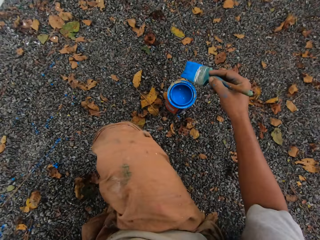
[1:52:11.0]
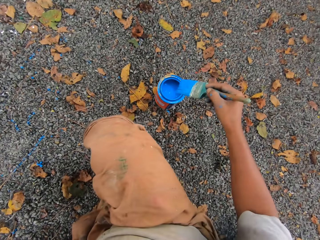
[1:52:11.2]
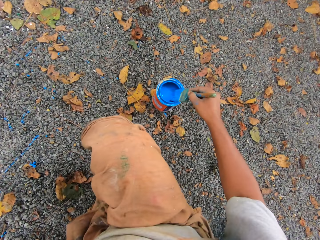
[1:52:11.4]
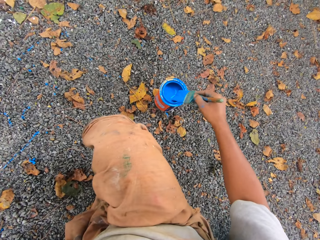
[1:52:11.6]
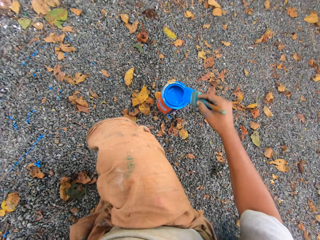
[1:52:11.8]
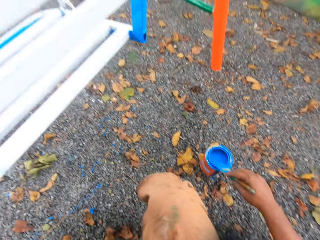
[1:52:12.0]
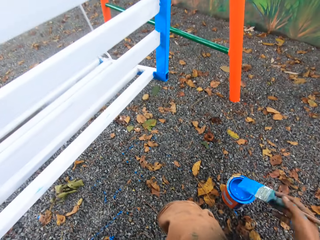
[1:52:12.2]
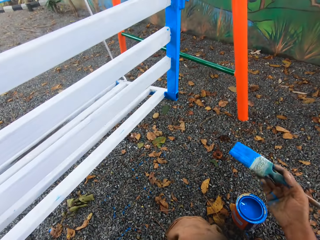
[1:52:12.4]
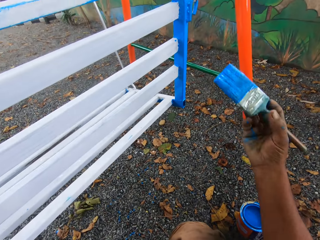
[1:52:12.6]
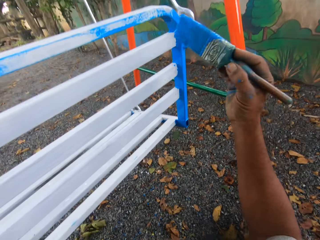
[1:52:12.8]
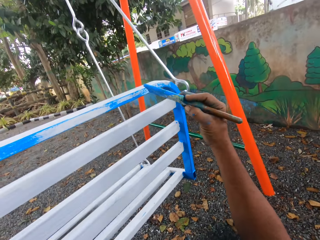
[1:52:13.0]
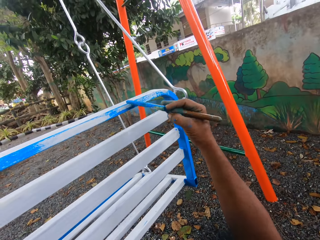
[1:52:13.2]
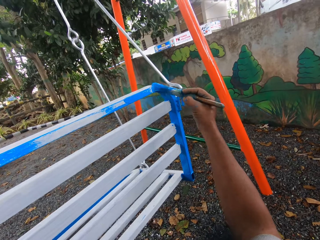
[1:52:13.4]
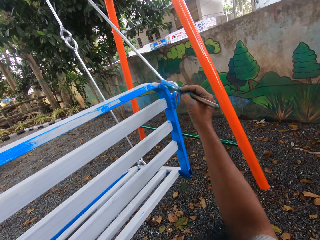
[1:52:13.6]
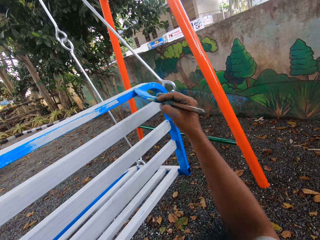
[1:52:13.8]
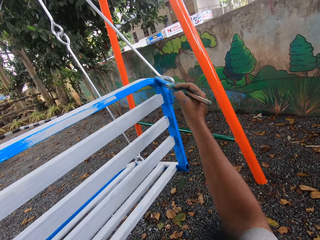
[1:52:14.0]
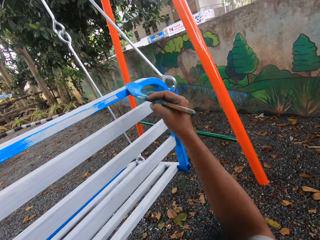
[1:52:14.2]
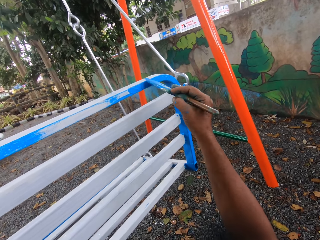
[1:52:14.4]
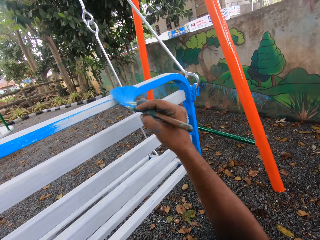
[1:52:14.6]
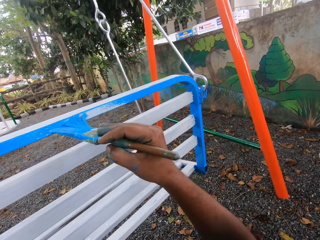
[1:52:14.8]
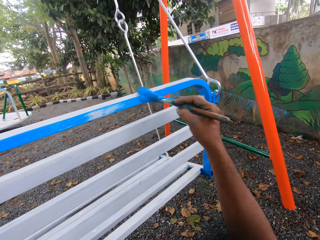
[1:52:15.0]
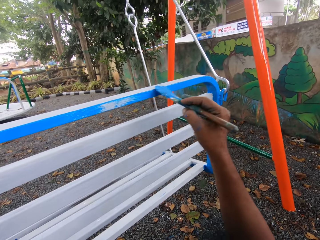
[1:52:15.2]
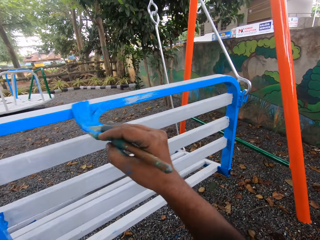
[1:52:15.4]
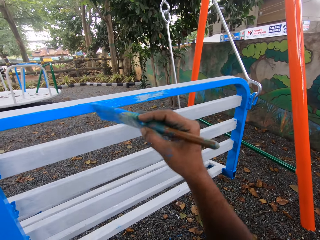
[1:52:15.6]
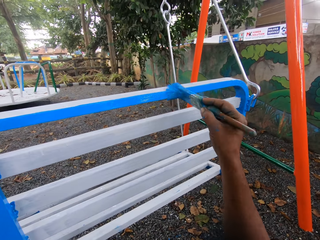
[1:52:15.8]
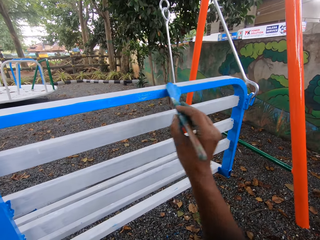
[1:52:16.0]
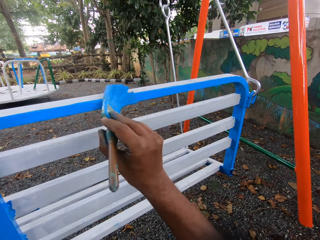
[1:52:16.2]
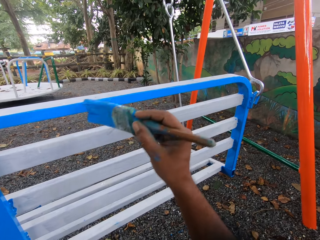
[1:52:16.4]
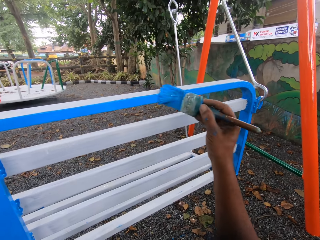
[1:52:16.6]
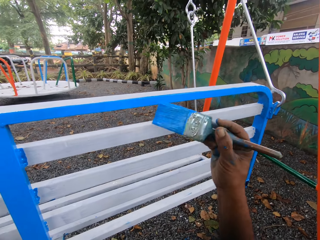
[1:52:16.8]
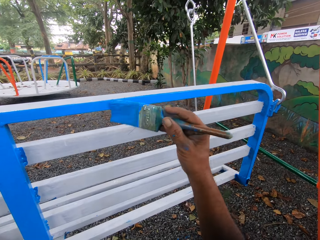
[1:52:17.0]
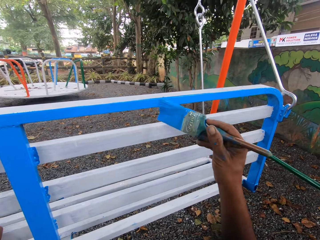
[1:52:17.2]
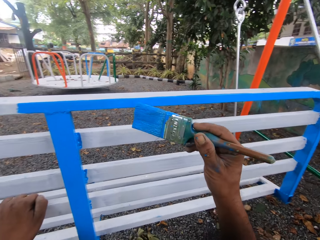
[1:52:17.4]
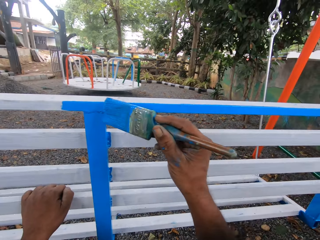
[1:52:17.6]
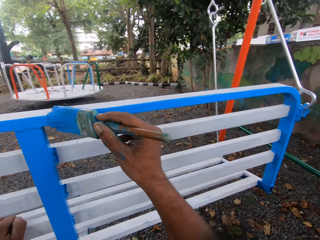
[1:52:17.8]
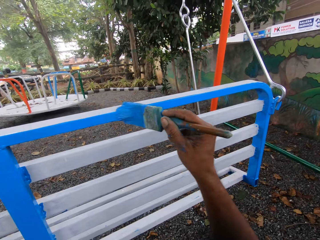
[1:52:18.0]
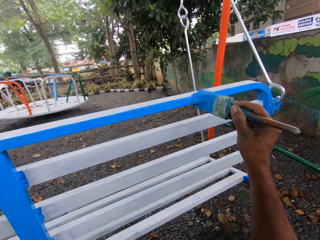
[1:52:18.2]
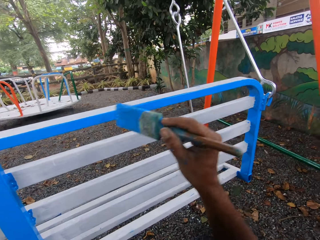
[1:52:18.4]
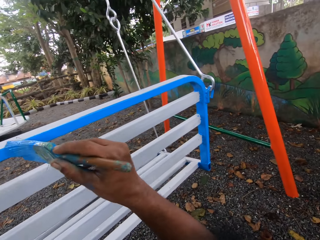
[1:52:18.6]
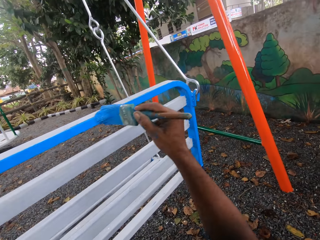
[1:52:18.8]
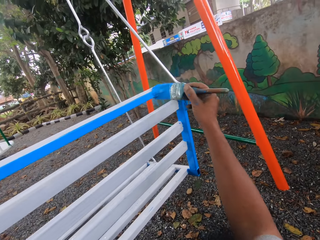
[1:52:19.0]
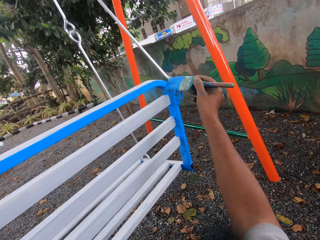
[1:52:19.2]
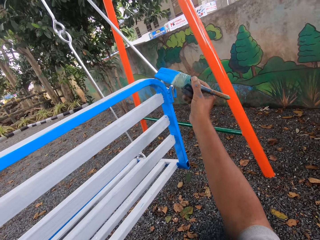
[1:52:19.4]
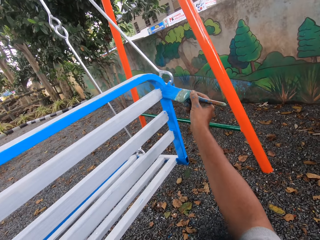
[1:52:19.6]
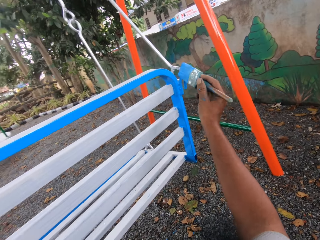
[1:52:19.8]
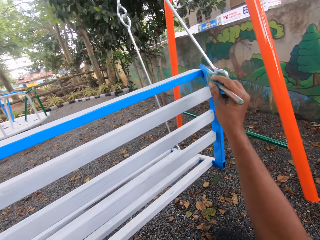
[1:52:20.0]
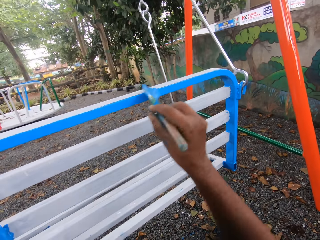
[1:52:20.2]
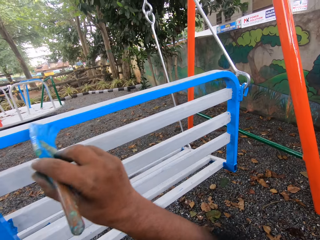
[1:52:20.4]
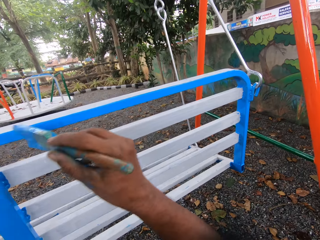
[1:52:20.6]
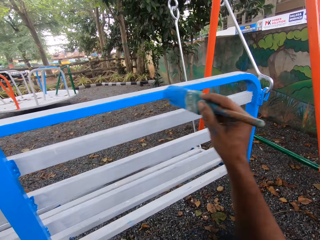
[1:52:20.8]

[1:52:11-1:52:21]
The camera wearer dips the paint brush into the paint tin. They paint the seat with the paint brush.

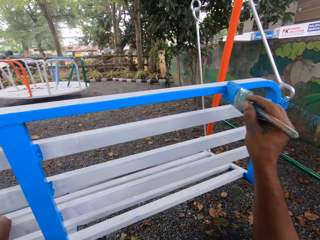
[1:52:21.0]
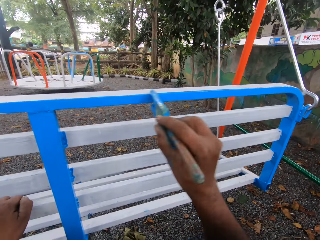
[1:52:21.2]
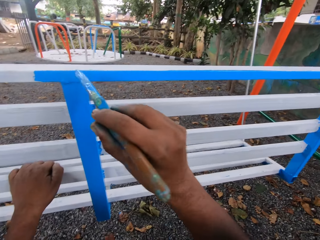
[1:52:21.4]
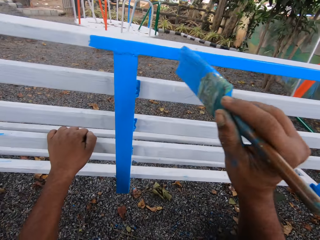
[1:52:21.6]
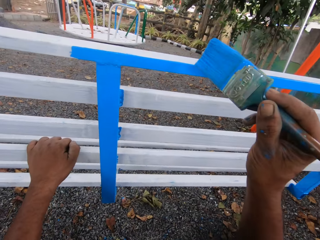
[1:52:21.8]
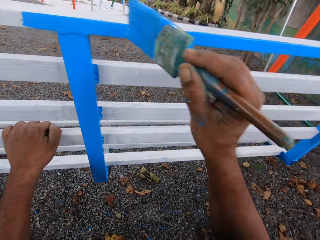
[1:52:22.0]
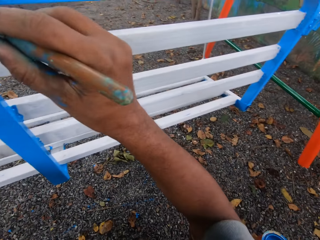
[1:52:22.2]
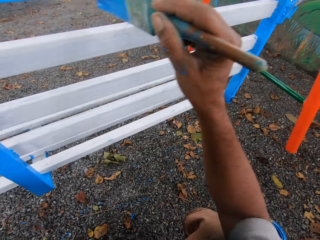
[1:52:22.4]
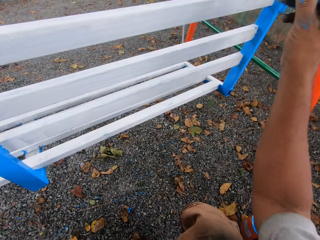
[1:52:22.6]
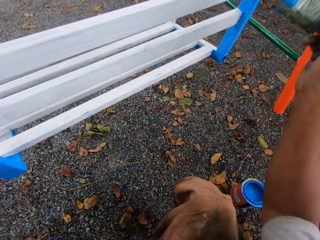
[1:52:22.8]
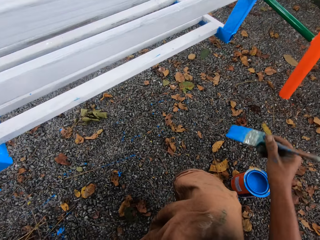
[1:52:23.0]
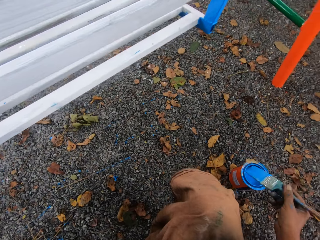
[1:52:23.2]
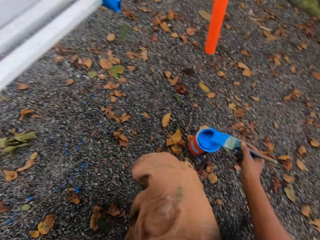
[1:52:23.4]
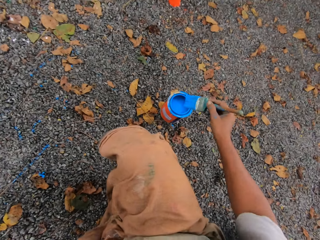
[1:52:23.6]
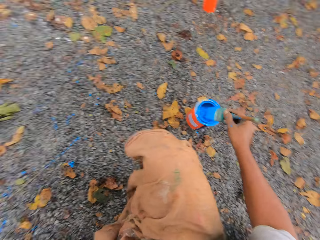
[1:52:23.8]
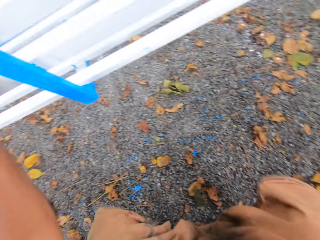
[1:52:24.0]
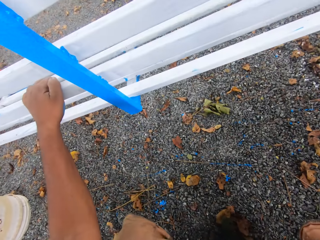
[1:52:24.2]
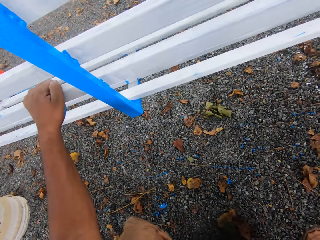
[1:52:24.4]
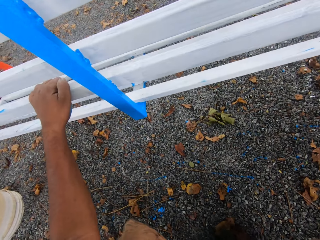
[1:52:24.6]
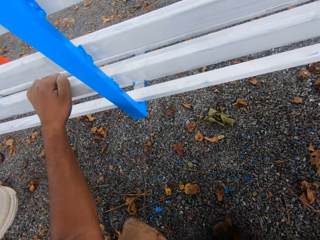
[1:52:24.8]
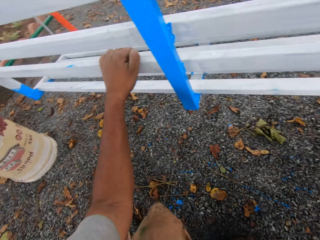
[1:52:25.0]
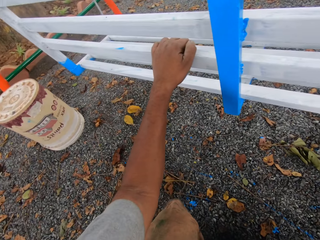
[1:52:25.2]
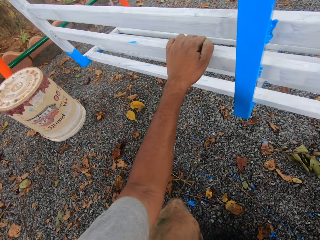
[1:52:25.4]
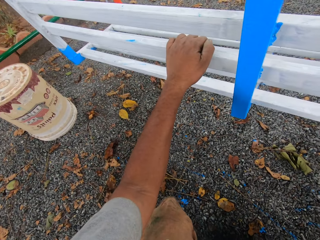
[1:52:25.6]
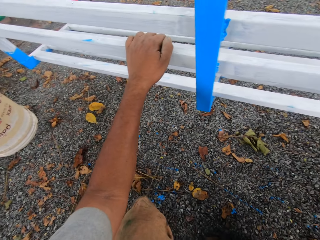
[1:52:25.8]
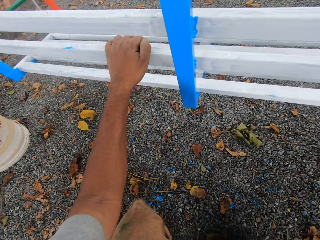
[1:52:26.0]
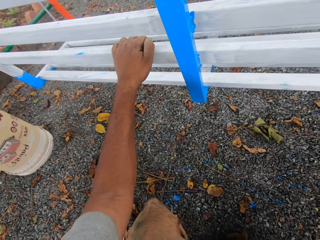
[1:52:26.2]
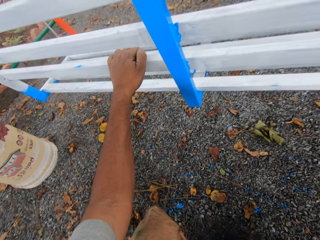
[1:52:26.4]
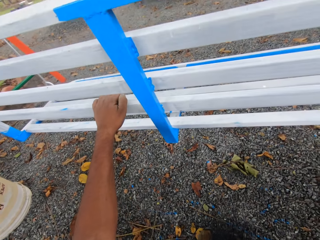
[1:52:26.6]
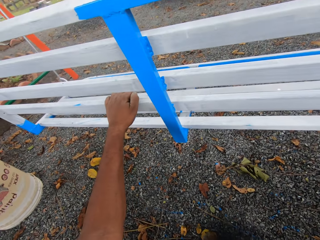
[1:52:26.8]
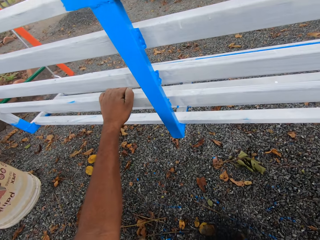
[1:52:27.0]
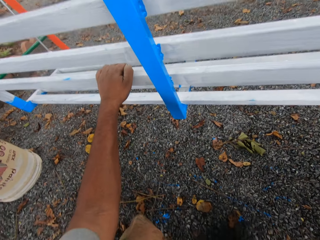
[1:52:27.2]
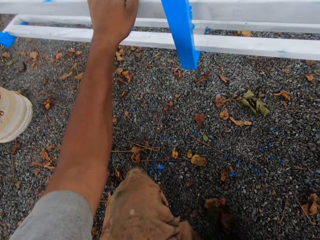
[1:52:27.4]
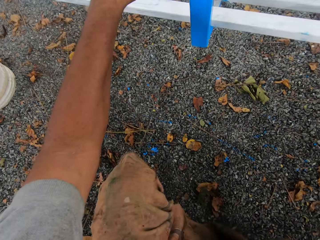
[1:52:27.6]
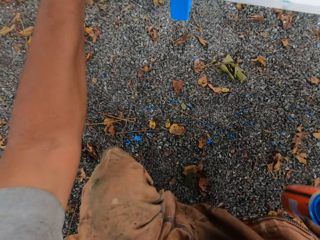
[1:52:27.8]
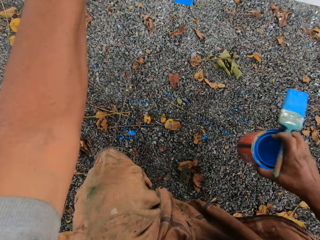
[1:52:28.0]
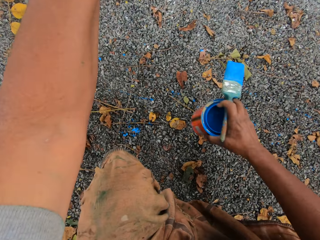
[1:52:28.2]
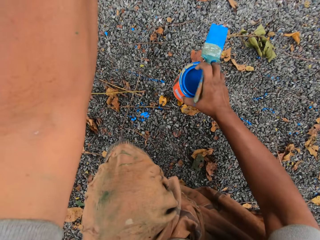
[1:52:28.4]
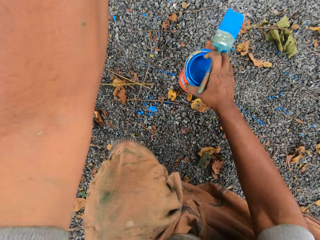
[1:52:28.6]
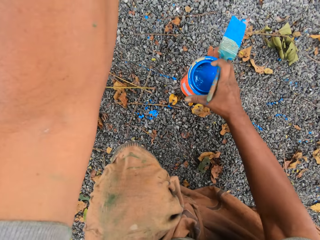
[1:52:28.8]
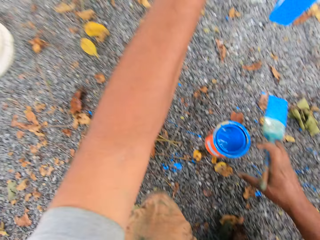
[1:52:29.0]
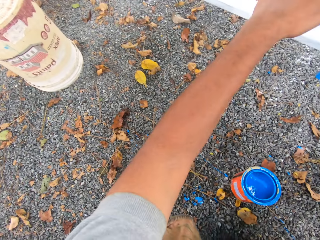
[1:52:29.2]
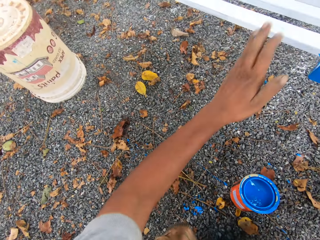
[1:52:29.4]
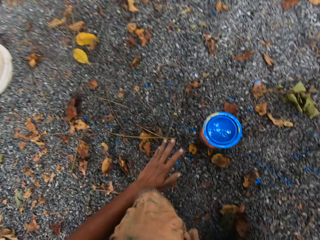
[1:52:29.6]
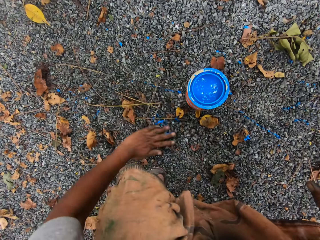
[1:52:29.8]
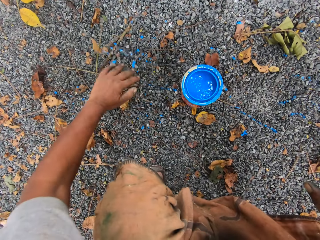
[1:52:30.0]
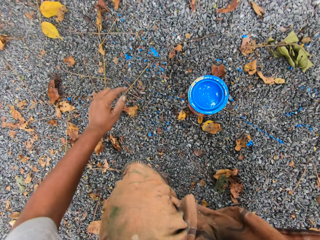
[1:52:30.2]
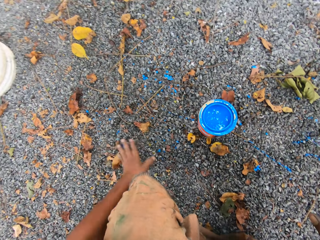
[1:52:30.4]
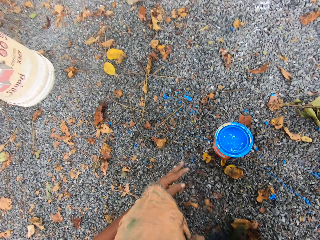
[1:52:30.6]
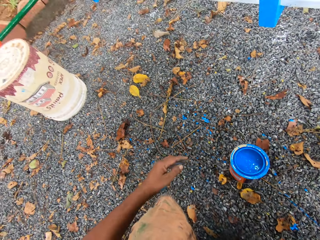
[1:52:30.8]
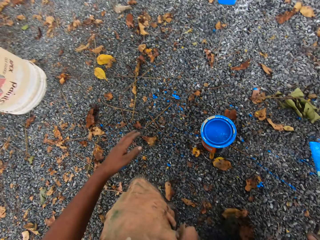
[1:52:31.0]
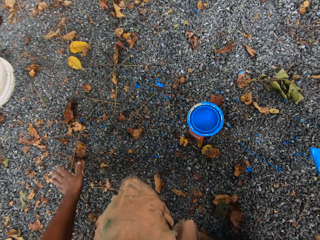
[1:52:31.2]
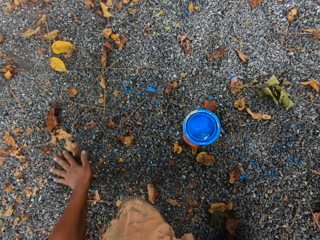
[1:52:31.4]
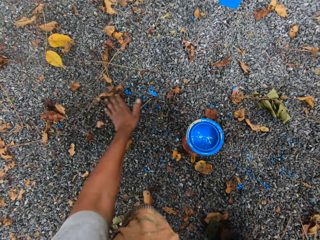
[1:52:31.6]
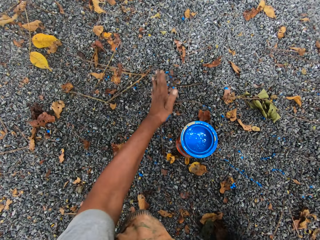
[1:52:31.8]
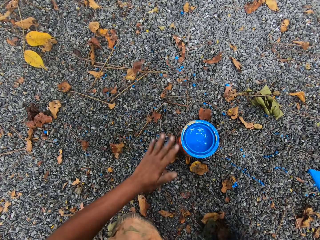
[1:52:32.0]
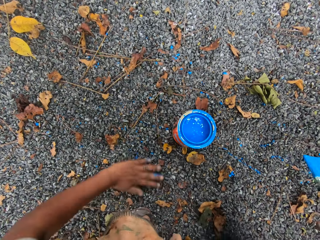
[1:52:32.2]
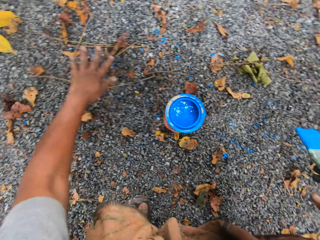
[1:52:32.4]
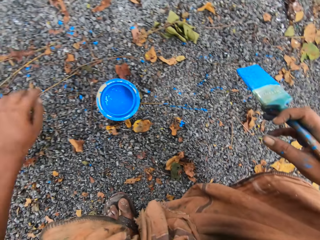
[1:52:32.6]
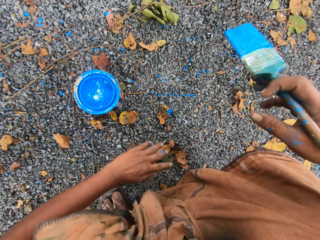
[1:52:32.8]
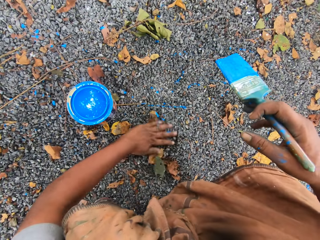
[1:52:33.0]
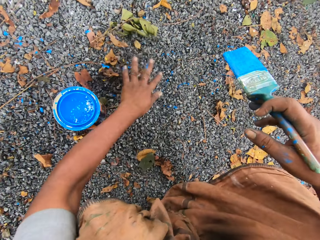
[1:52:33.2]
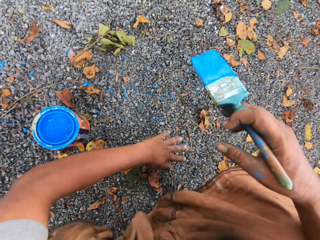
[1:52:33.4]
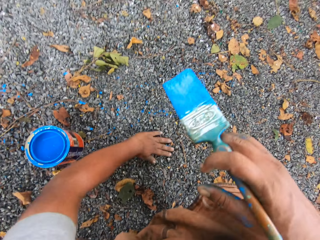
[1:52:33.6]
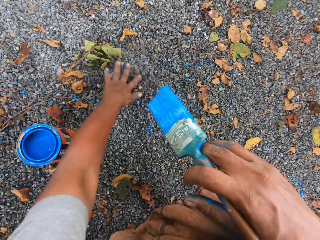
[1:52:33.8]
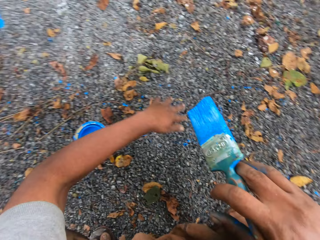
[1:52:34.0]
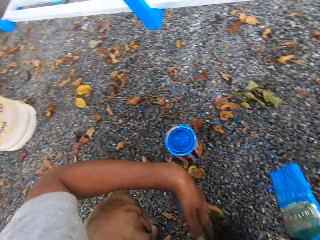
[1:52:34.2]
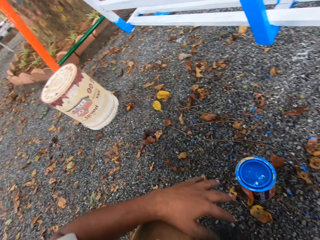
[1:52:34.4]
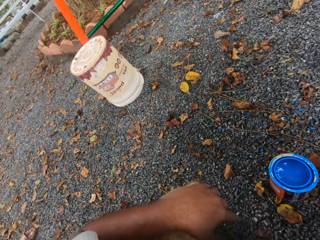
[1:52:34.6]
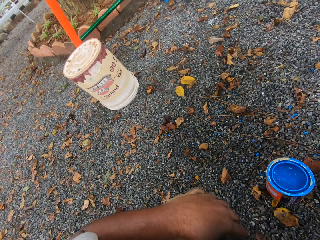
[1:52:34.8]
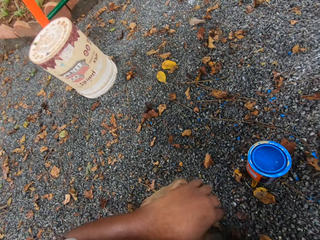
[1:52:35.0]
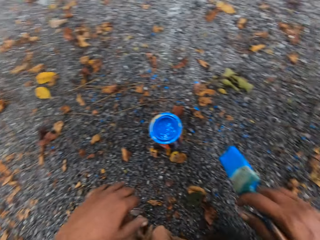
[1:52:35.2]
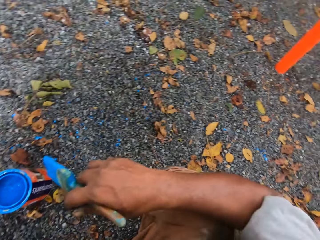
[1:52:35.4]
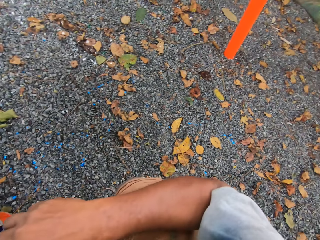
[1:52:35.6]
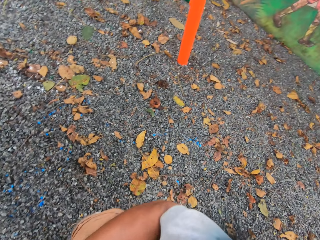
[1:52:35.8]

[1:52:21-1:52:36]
The camera wearer dips the paint brush into the paint tin. He moves the paint tin towards himself with his right hand. He puts the paint can down. He sweeps the ground with his left hand.
